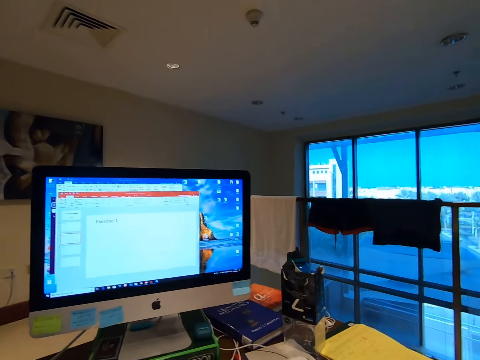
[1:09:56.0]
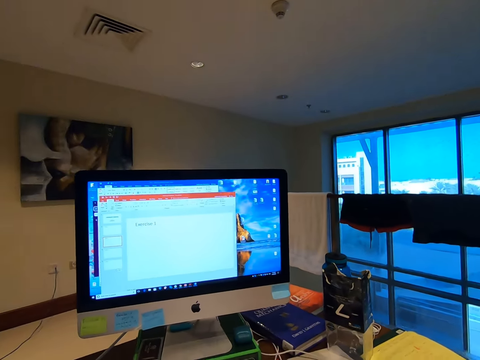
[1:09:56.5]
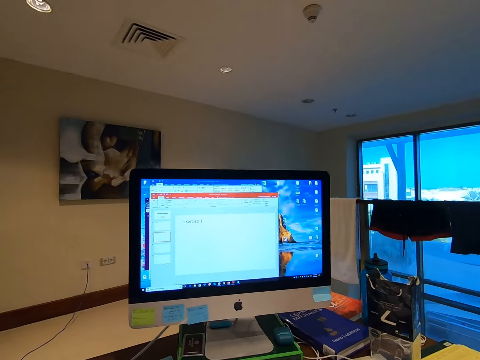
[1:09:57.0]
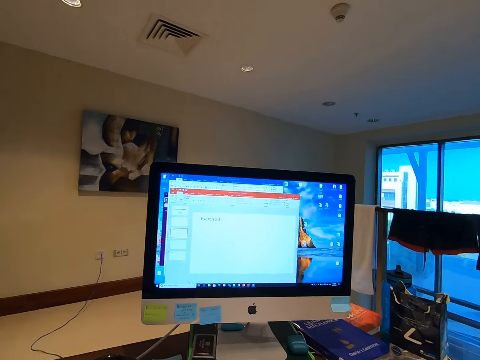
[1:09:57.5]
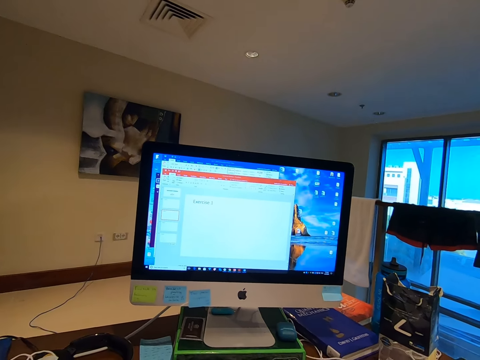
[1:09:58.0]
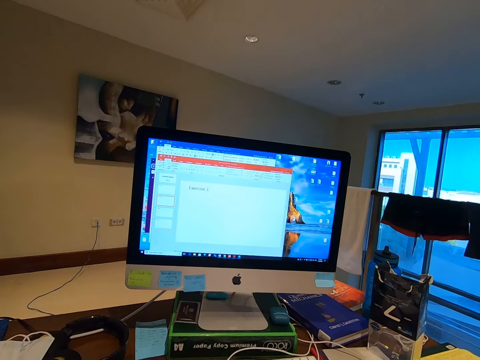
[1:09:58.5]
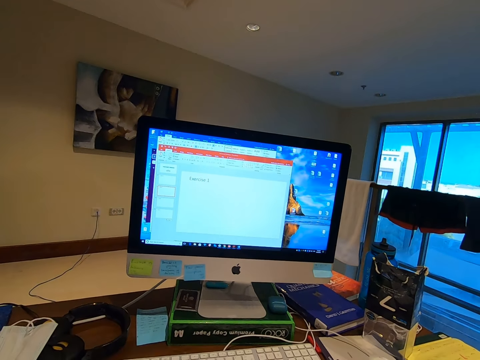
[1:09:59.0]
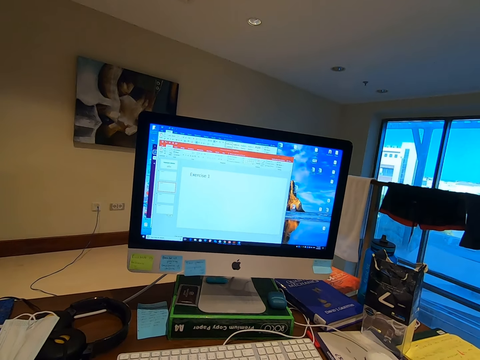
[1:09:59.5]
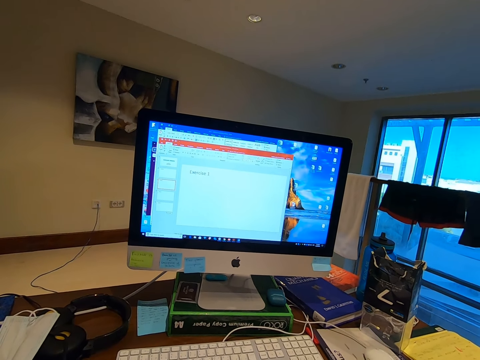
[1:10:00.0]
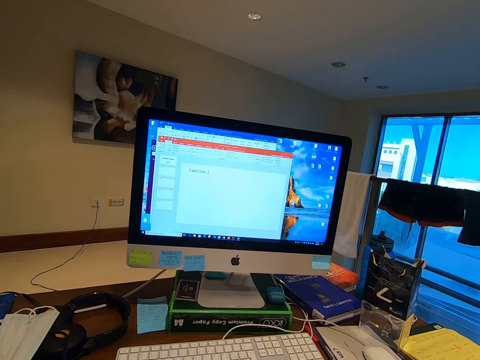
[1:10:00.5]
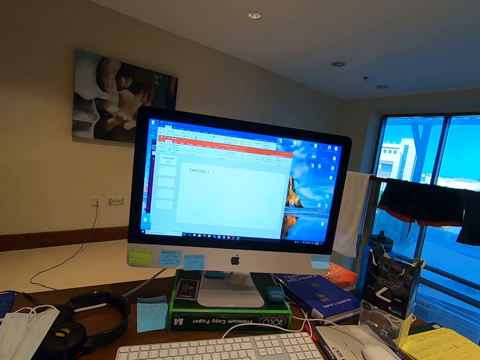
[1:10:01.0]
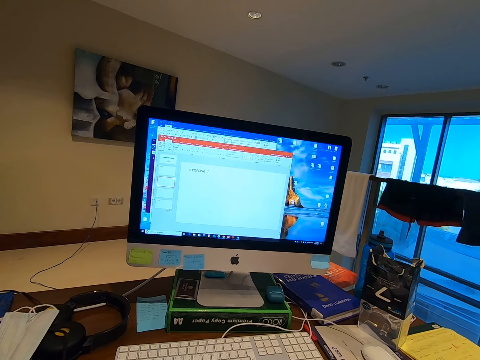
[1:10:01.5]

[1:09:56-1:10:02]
The camera wearer stares at the computer.

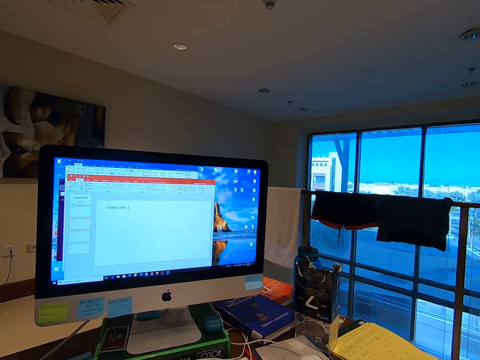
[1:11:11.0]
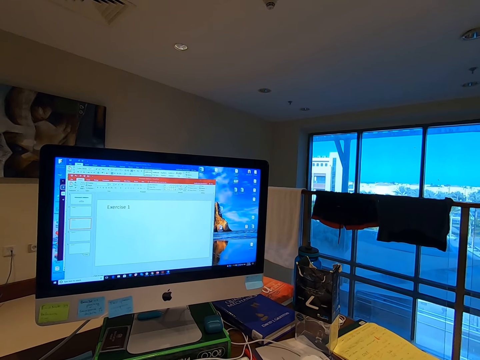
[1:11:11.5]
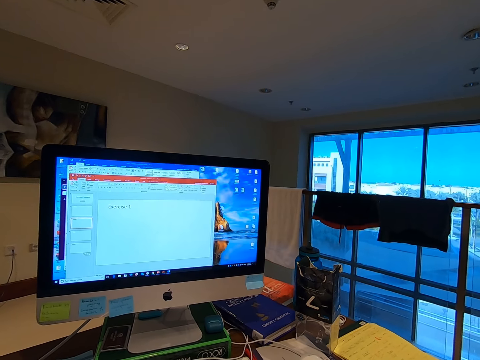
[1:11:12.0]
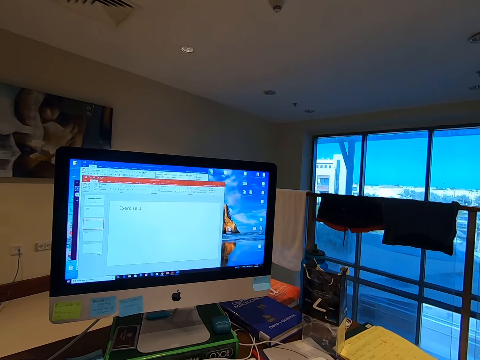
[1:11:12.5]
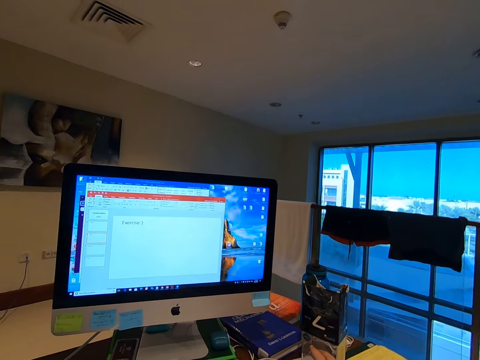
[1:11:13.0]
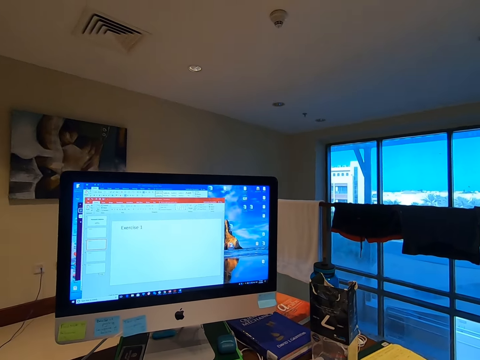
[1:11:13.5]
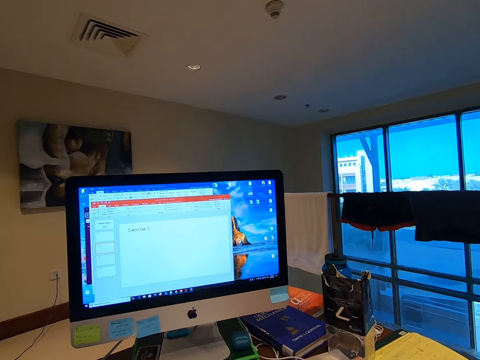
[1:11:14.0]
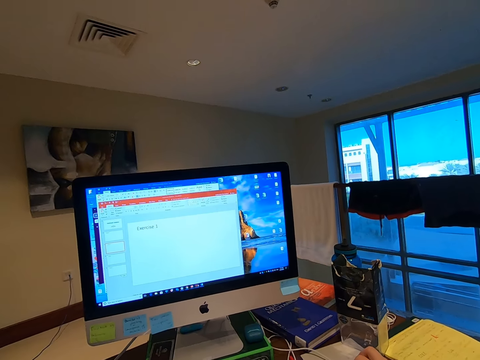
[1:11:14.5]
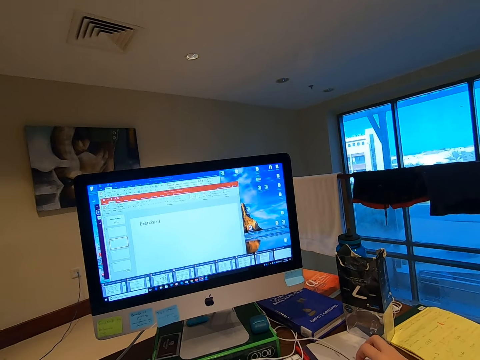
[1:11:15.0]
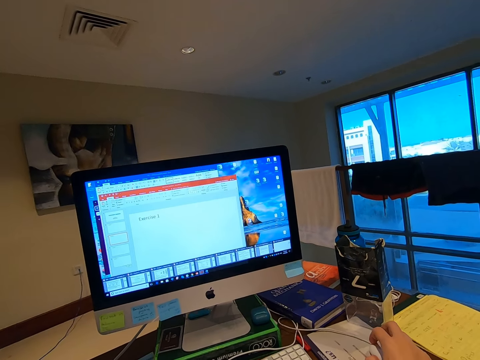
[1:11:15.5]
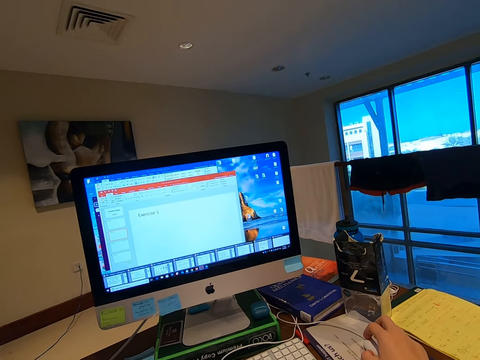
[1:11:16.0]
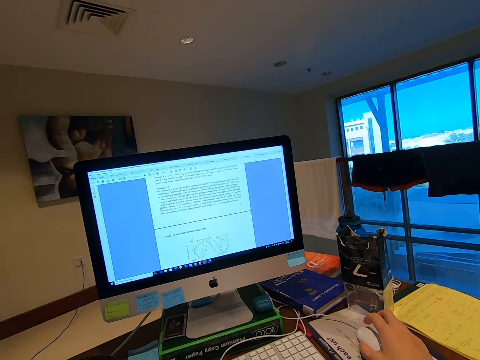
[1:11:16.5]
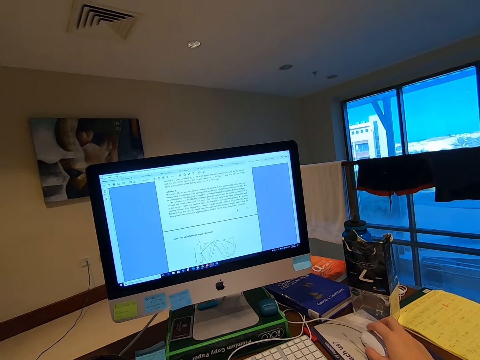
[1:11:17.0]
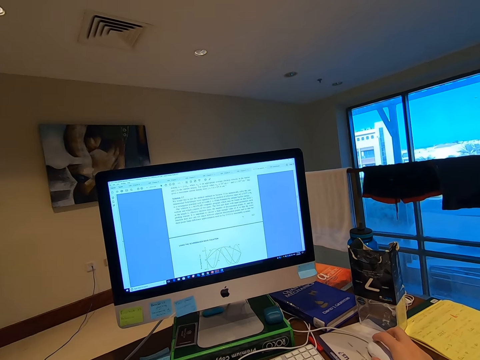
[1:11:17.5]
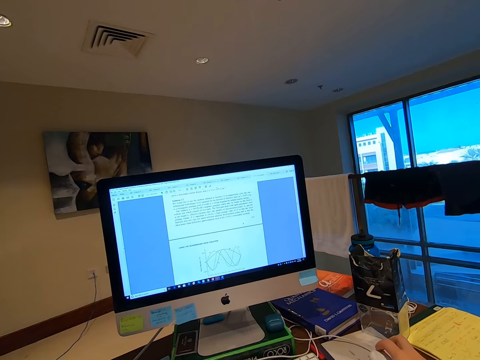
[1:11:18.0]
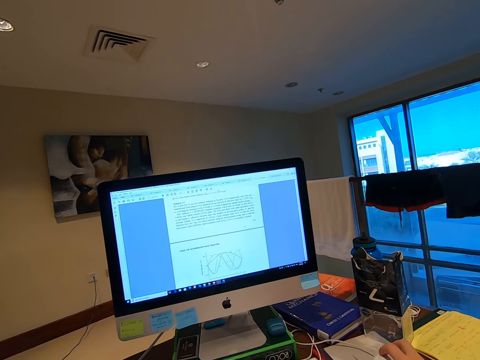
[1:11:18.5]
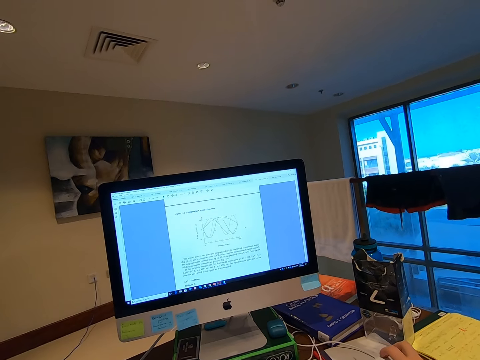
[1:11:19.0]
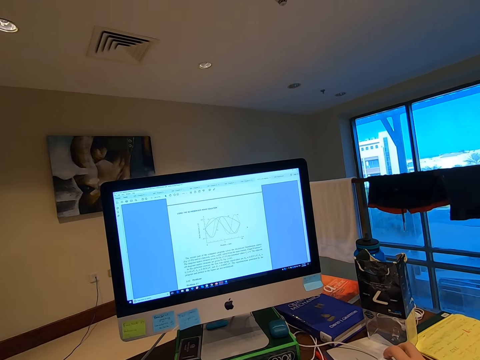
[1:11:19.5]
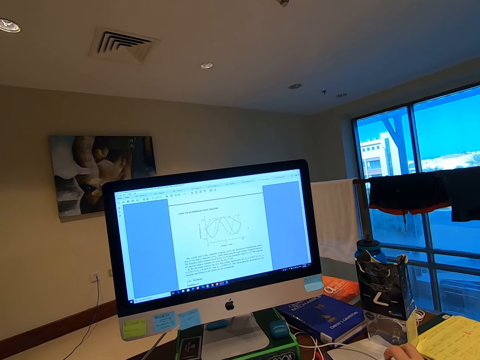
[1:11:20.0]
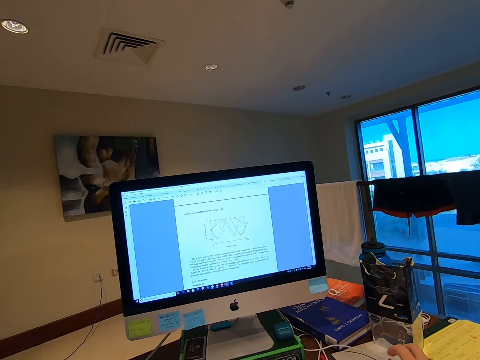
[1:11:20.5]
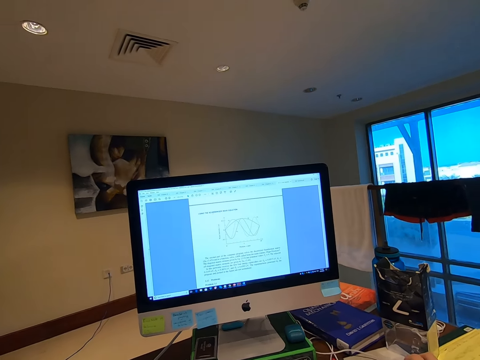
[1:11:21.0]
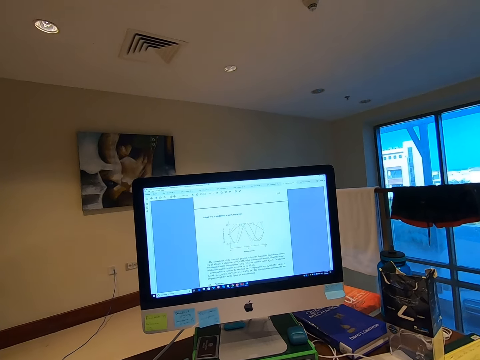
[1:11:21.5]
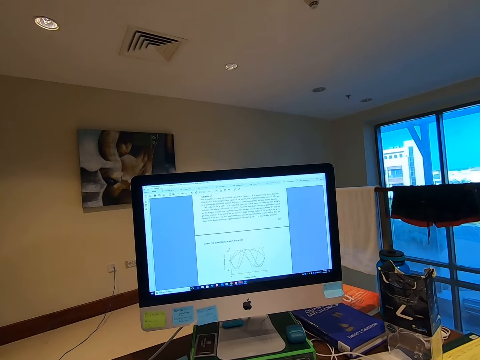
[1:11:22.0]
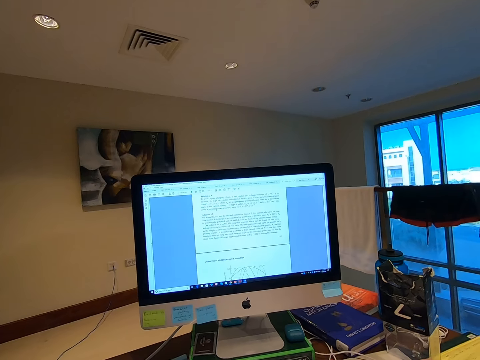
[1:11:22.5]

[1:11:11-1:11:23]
The camera wearer operates the computer and navigates the application with the mouse.

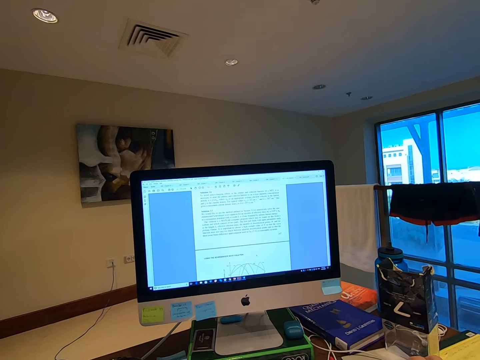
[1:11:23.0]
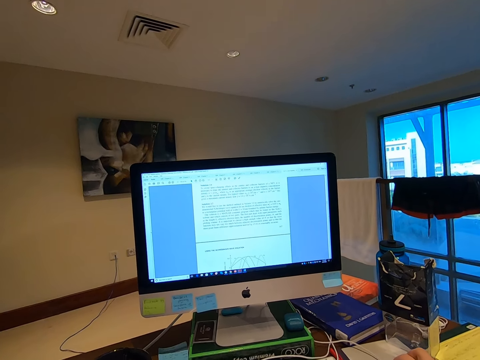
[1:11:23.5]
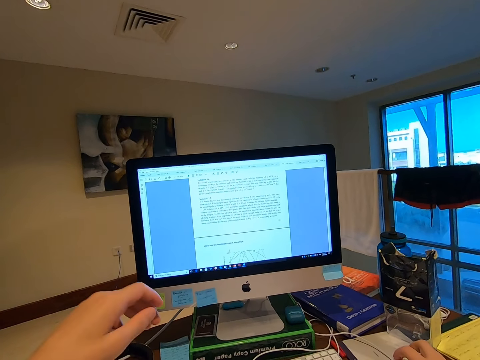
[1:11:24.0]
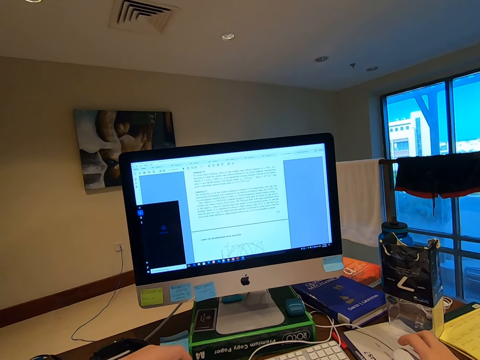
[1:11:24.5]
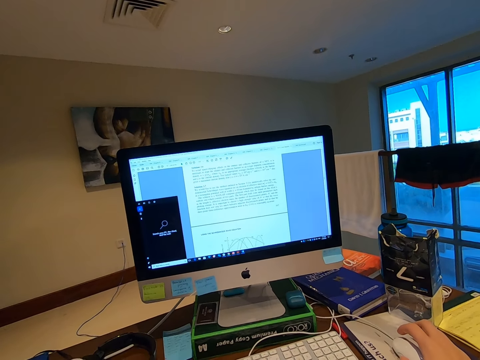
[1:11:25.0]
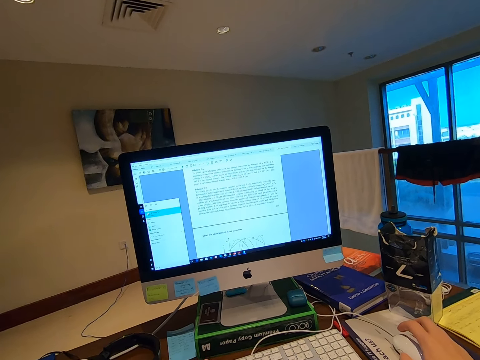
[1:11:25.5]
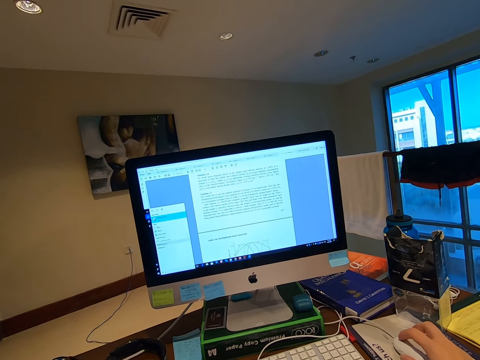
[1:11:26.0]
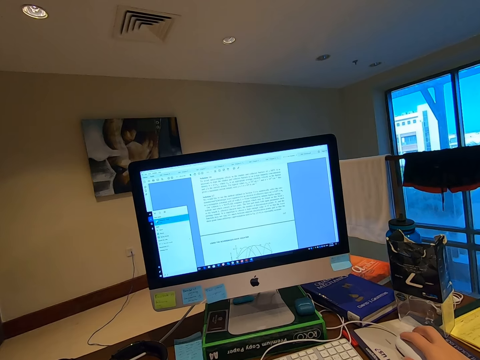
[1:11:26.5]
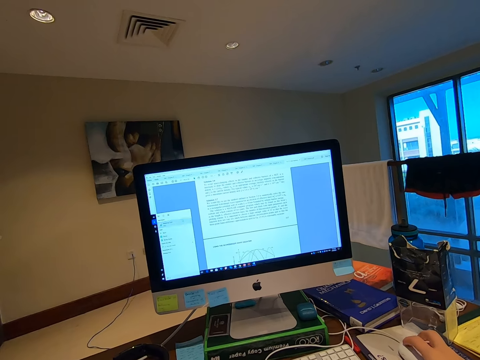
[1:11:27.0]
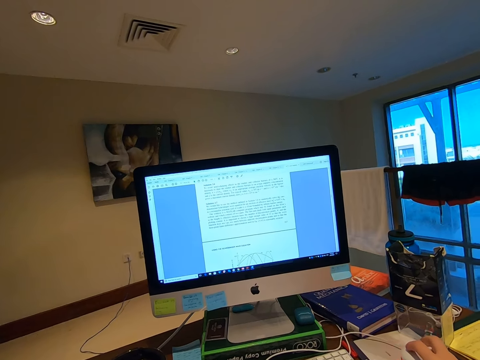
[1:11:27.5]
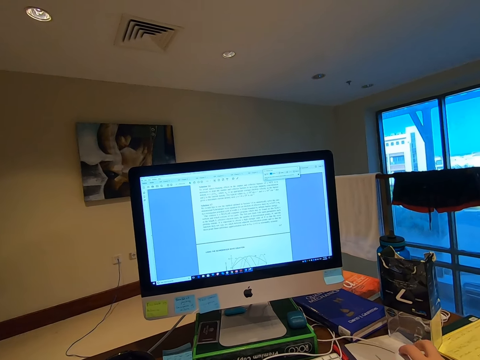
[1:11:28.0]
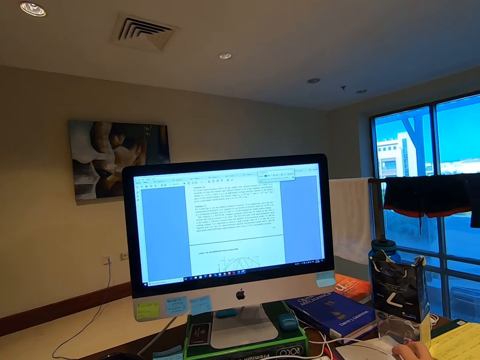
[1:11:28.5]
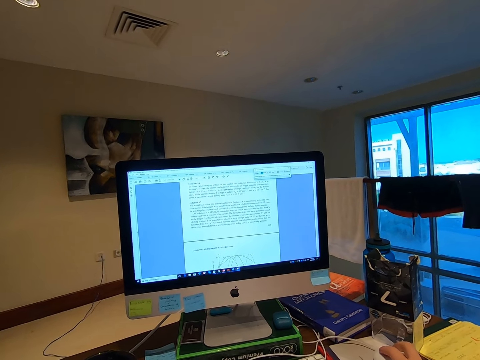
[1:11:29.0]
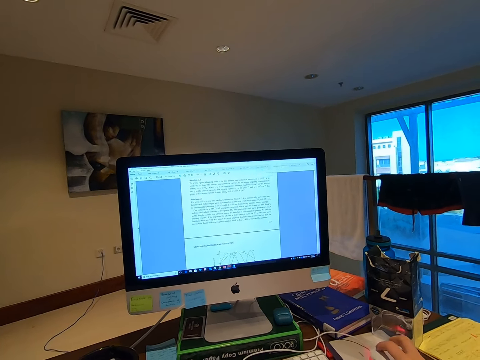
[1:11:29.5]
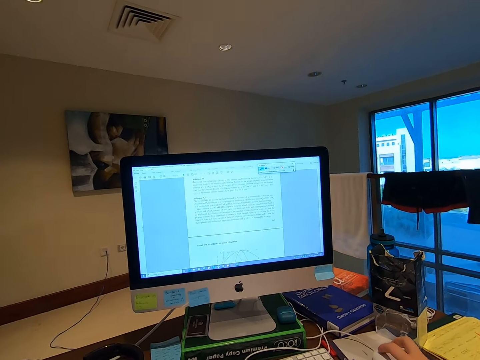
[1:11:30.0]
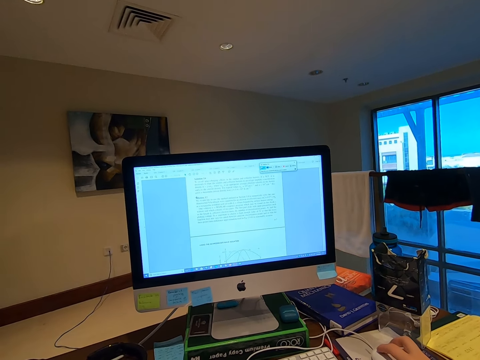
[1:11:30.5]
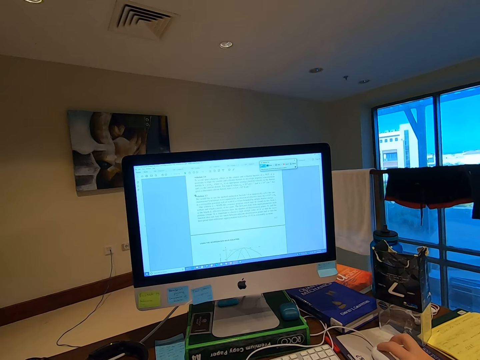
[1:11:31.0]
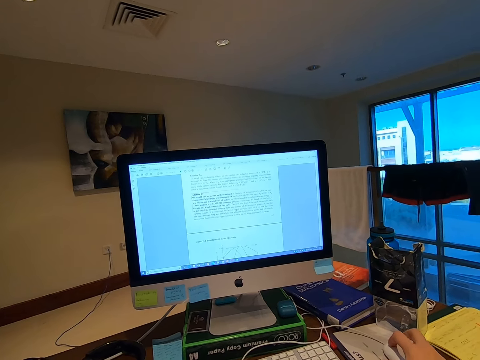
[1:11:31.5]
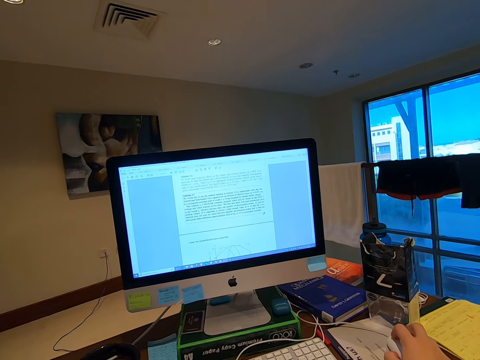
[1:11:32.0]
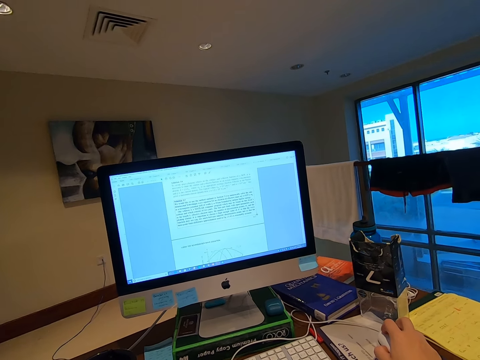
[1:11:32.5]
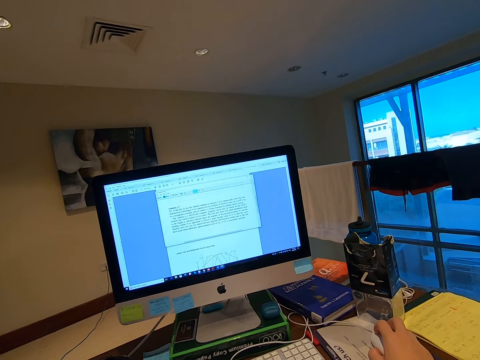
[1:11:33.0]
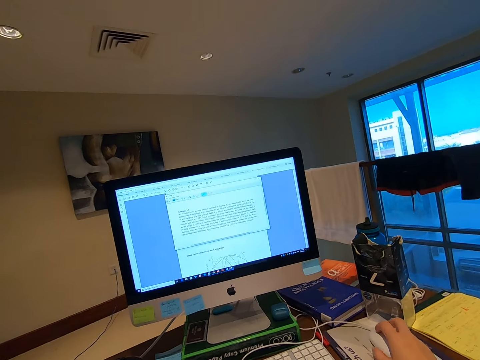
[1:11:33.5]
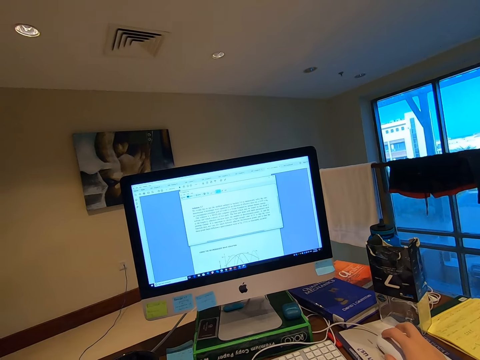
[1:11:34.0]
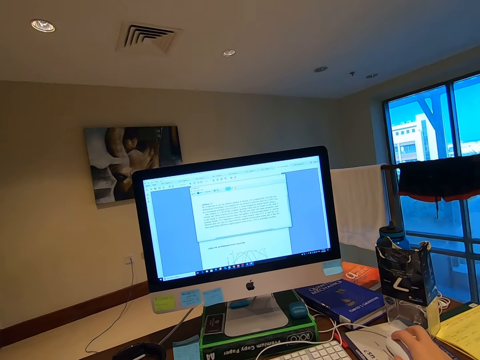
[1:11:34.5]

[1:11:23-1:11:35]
The camera wearer types on the keyboard. They navigate the application with the mouse.
